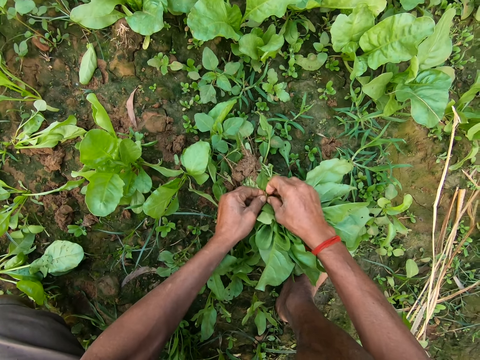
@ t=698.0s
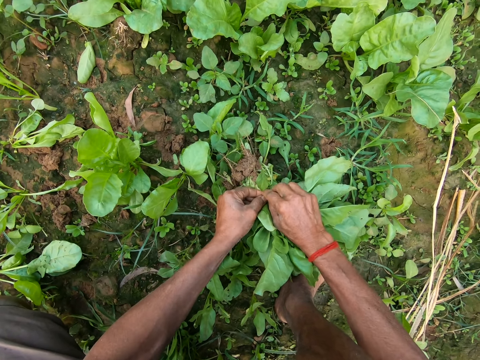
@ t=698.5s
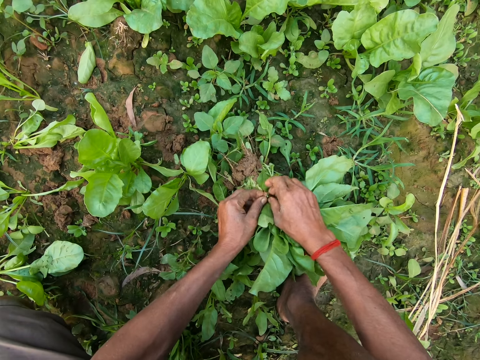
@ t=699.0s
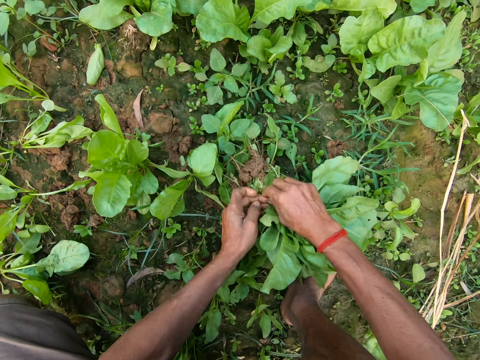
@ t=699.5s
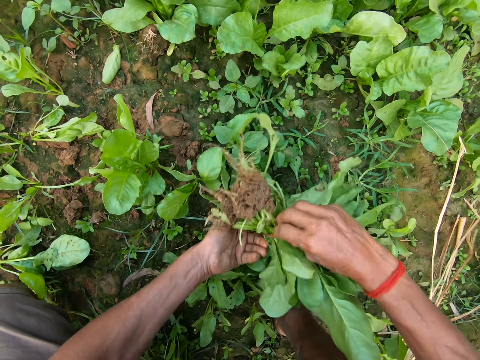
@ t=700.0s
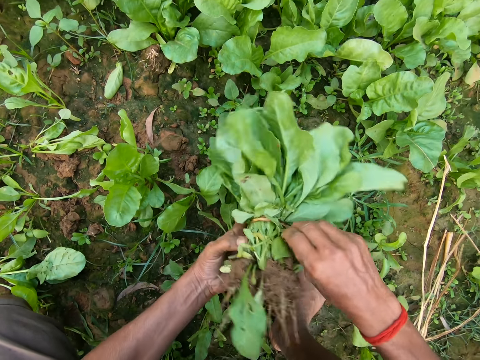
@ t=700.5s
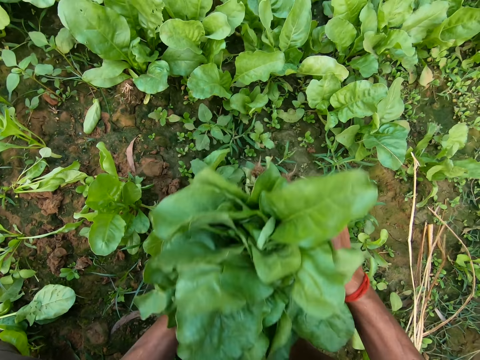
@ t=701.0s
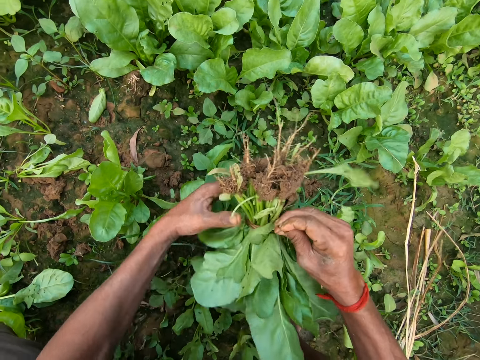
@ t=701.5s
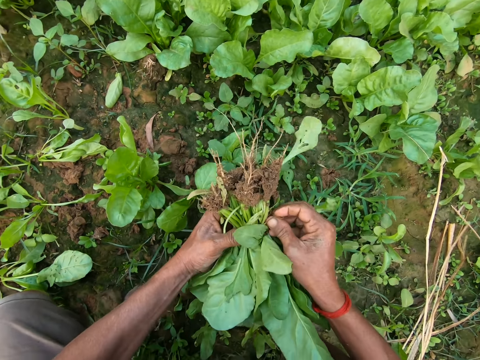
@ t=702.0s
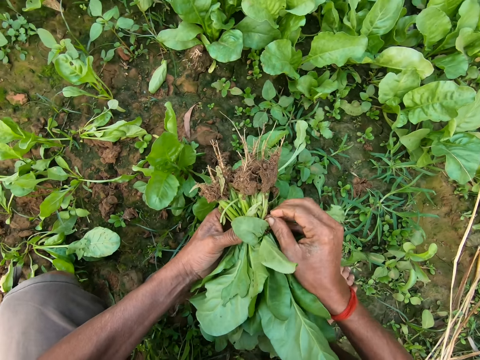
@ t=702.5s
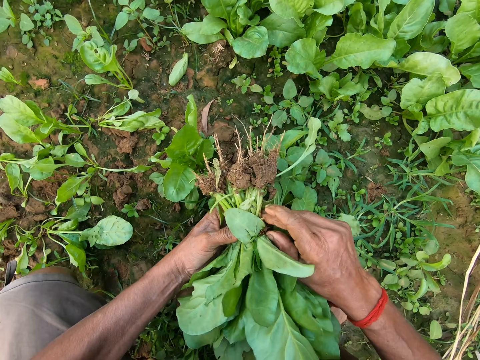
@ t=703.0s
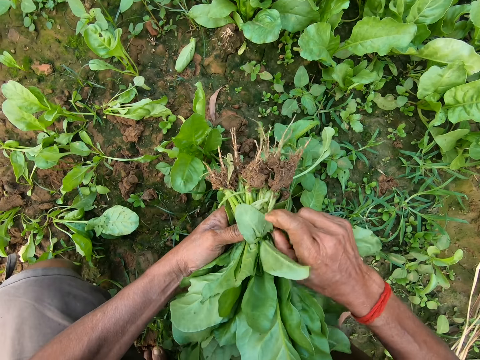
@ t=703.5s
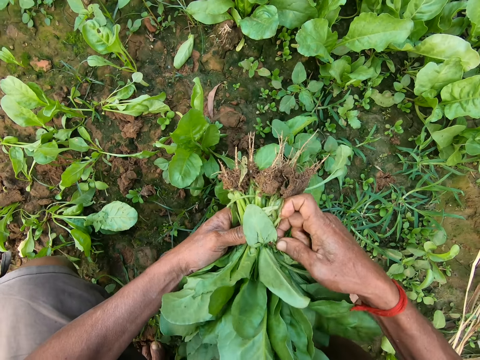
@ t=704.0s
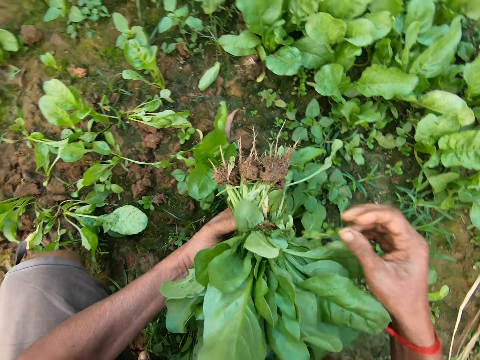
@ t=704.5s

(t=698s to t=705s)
The camera wearer turns the green vegetables with both hands. They pick the kales. They tie the rope.

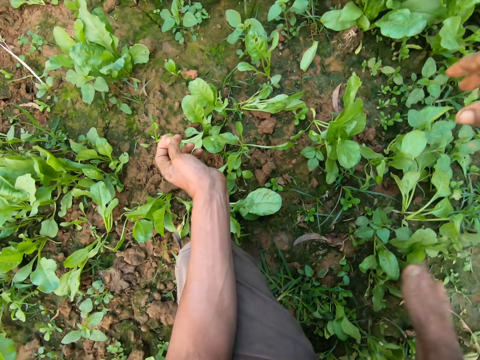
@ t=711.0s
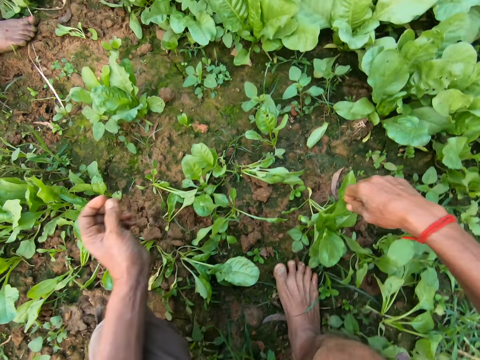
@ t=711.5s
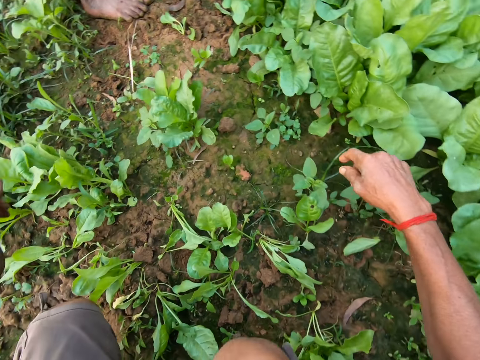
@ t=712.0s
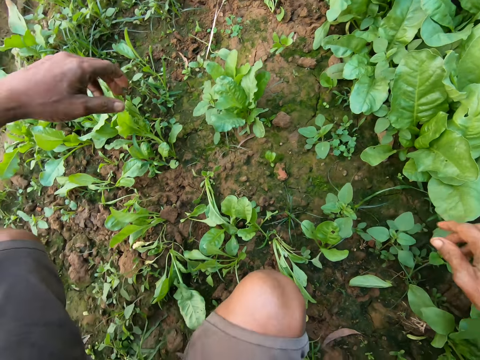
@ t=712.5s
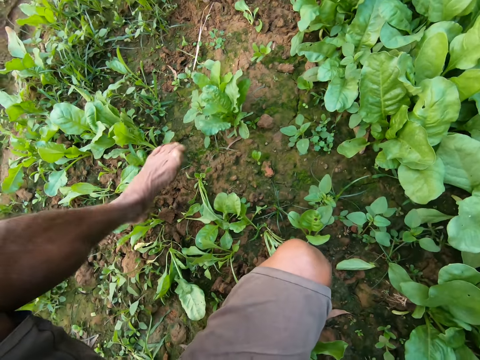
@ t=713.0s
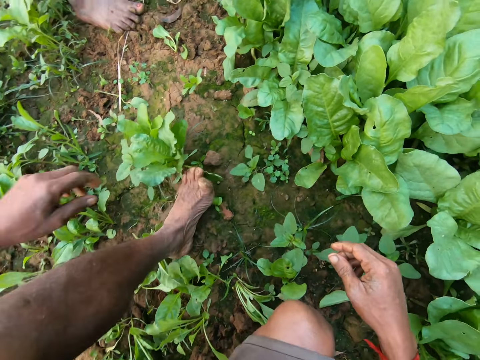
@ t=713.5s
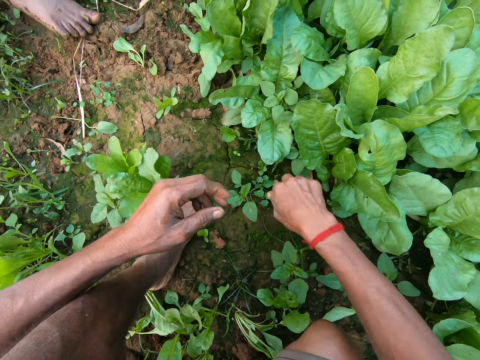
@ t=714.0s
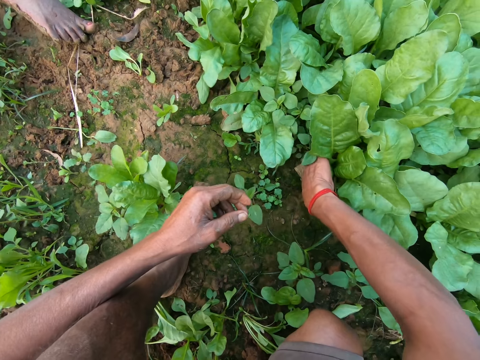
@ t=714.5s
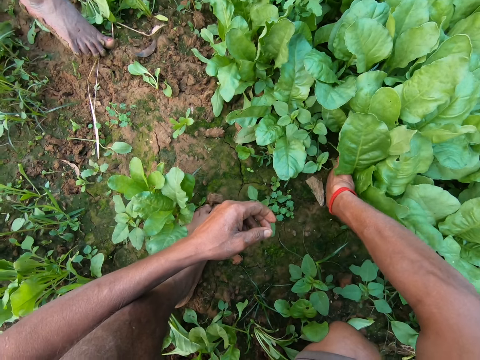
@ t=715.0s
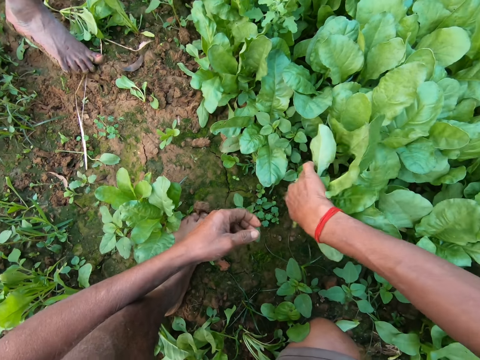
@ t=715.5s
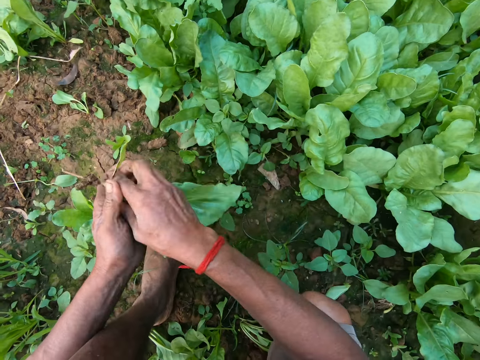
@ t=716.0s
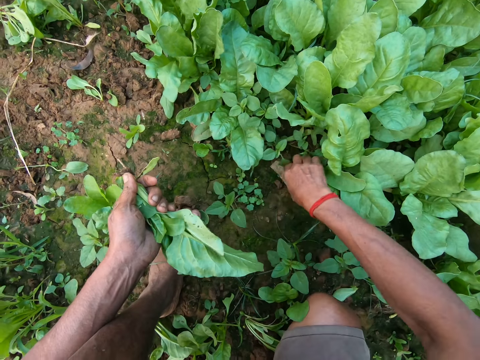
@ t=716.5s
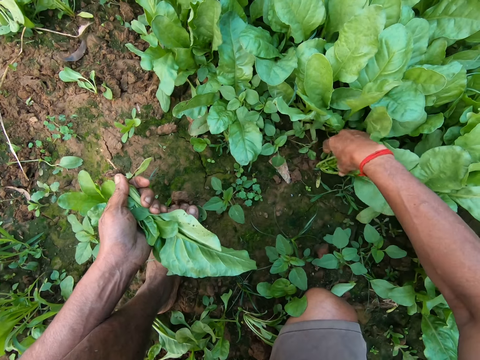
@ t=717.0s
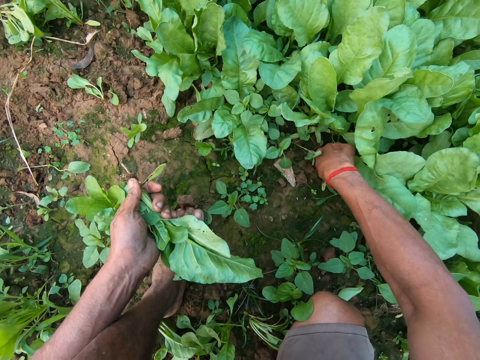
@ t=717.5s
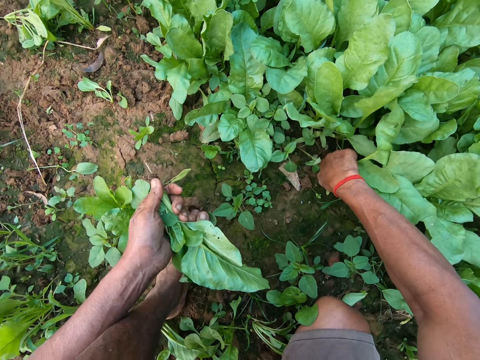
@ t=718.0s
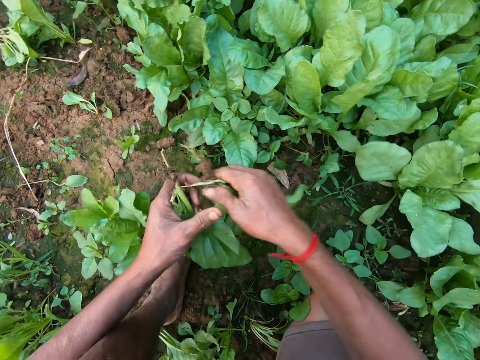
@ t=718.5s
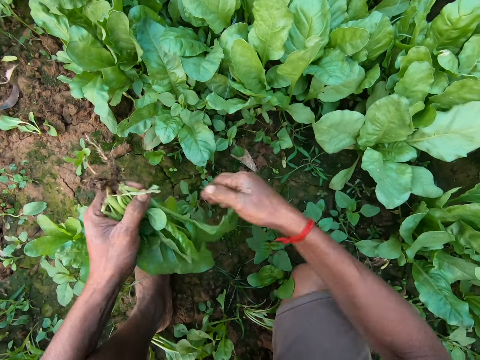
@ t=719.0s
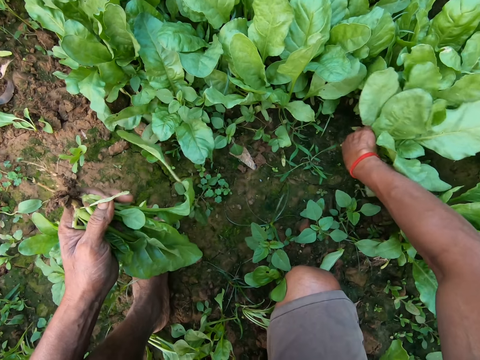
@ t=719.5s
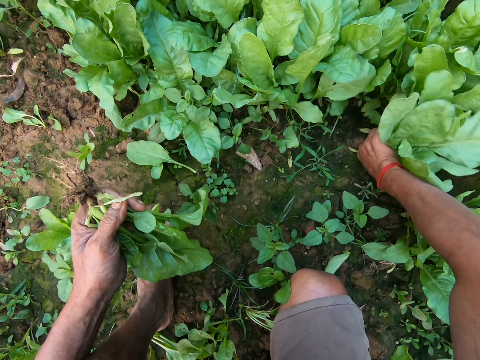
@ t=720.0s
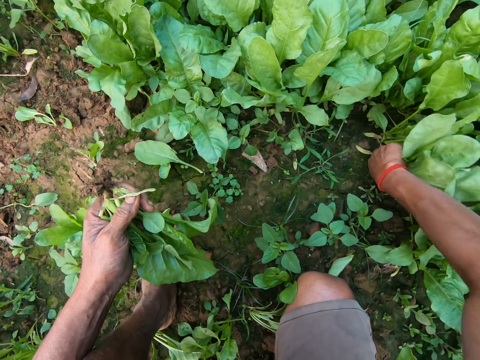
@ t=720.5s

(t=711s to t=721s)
The camera wearer moves the leg. He uproots a green vegetable from the ground with his right hand. He passes the green vegetable from his right hand to his left hand. He uproots a green vegetable from the ground with his right hand. He passes the green vegetable from his right hand to his left hand. He uproots a green vegetable from the ground with his right hand.

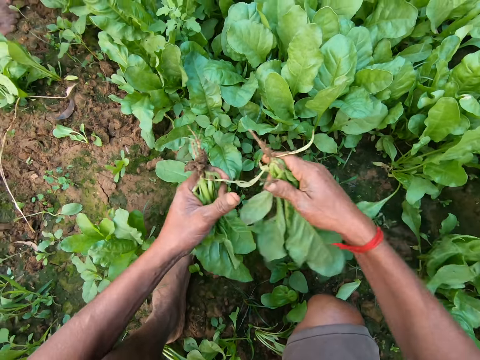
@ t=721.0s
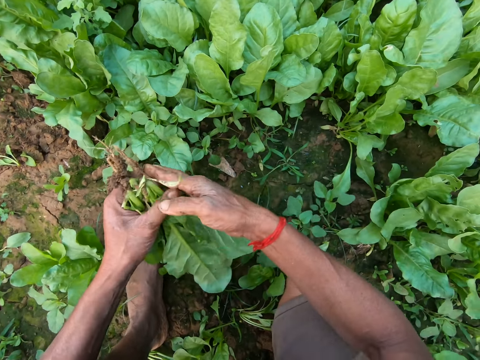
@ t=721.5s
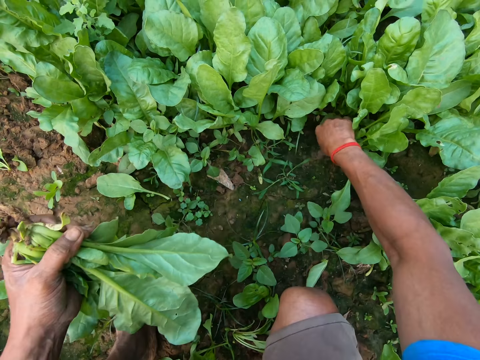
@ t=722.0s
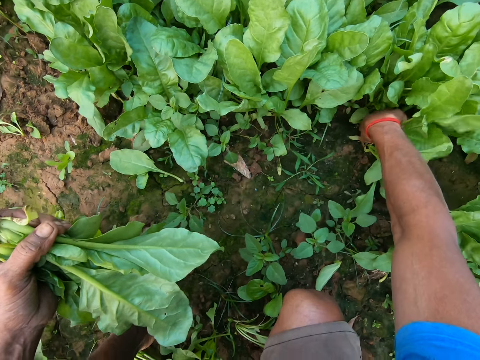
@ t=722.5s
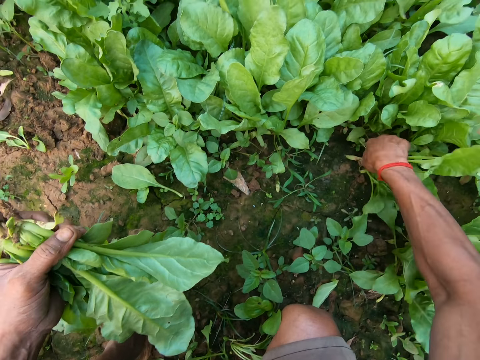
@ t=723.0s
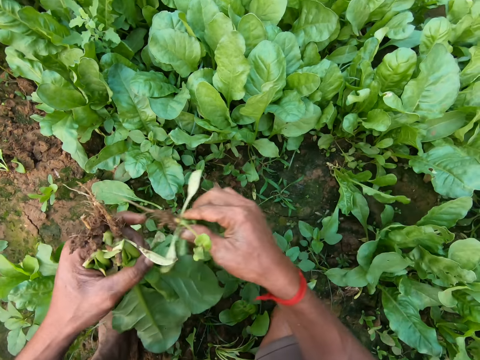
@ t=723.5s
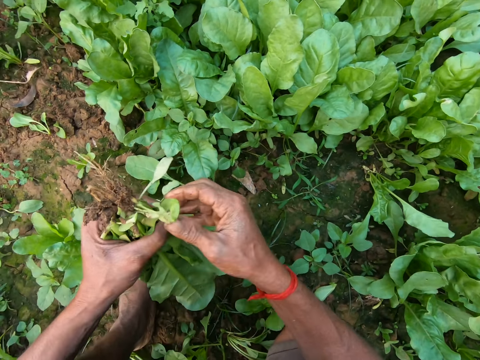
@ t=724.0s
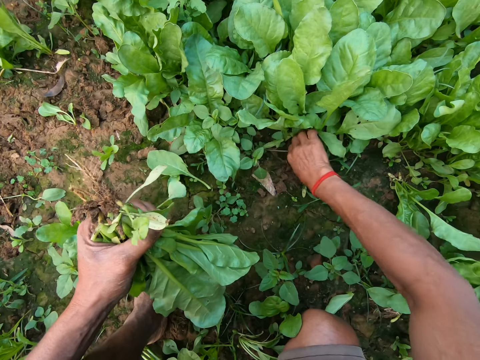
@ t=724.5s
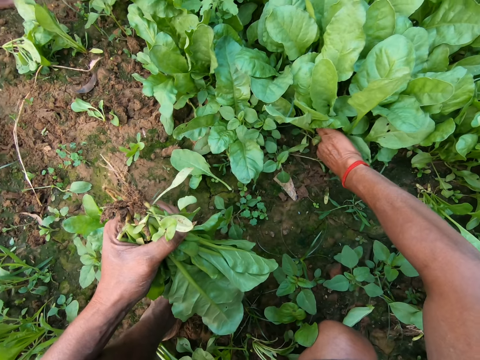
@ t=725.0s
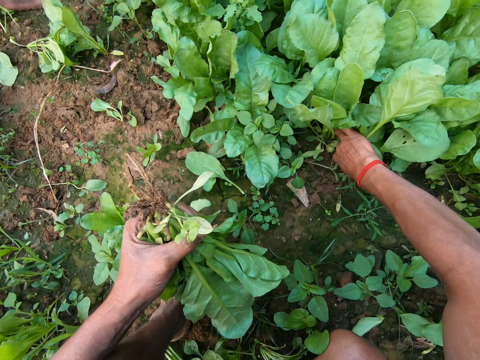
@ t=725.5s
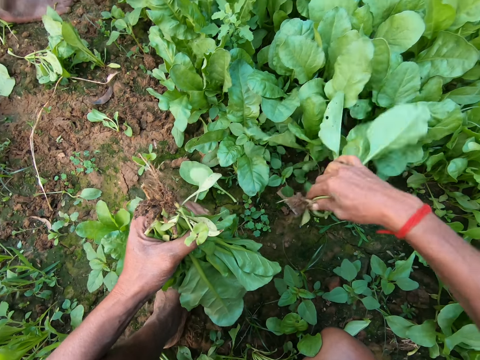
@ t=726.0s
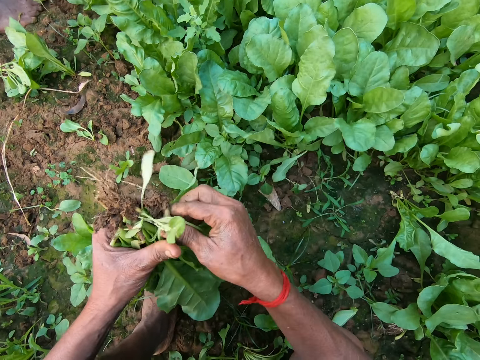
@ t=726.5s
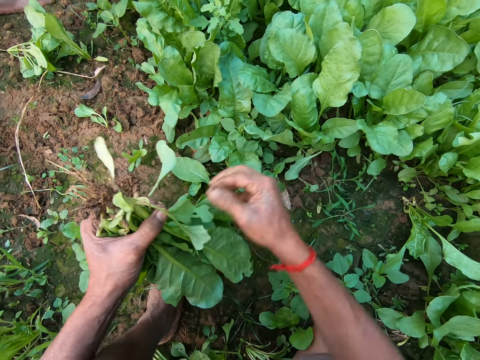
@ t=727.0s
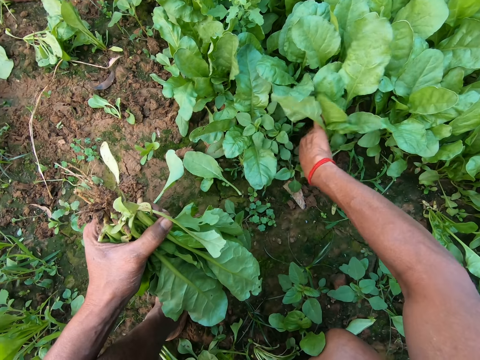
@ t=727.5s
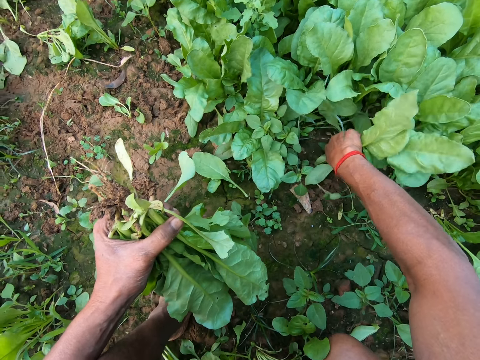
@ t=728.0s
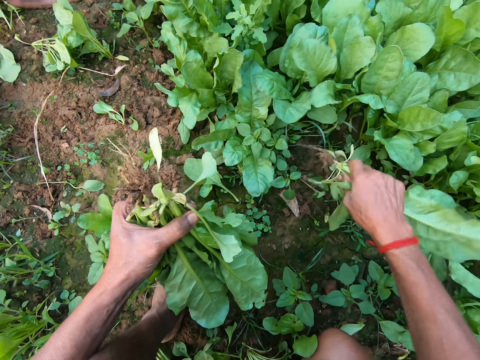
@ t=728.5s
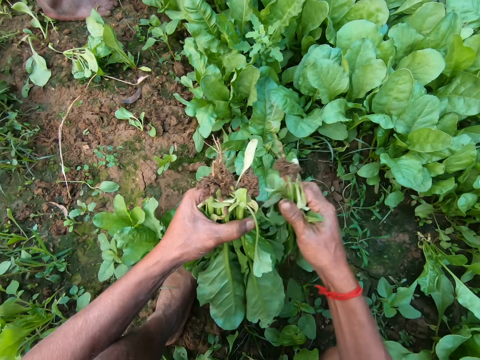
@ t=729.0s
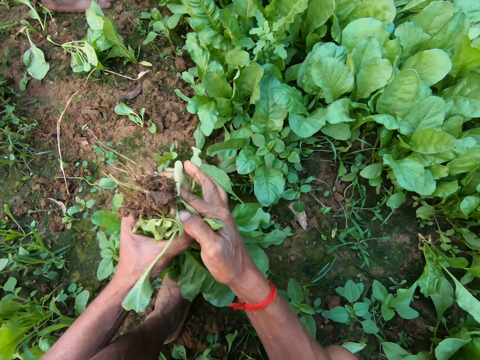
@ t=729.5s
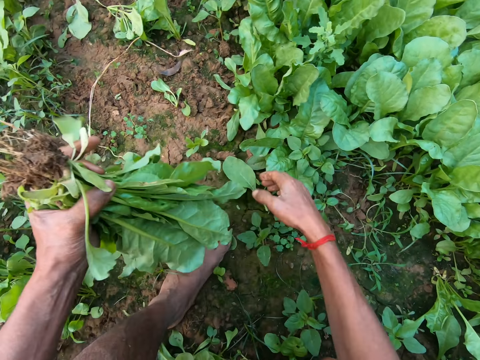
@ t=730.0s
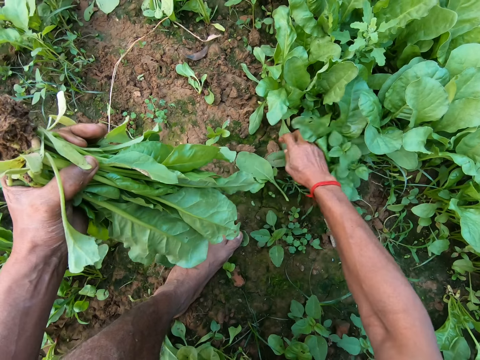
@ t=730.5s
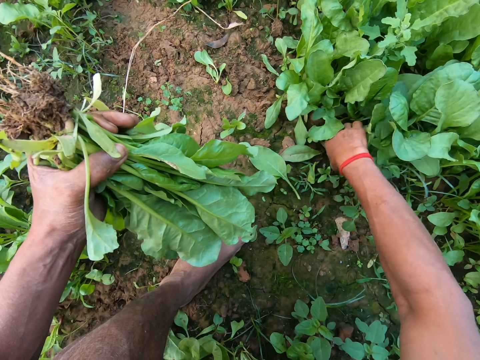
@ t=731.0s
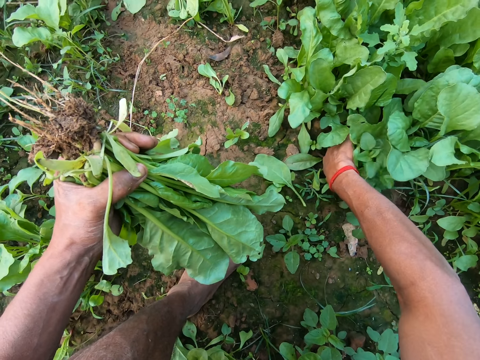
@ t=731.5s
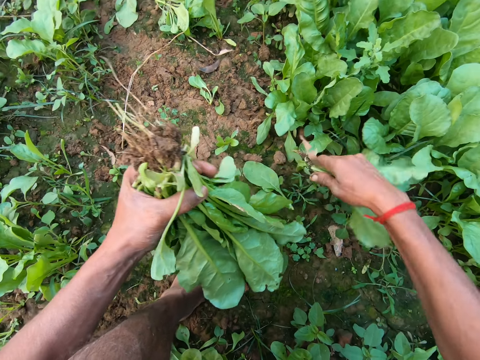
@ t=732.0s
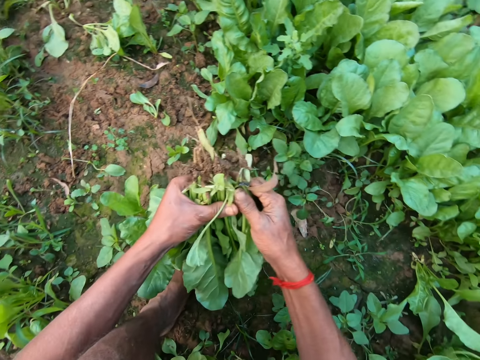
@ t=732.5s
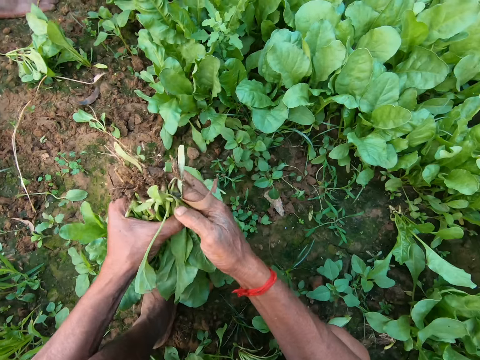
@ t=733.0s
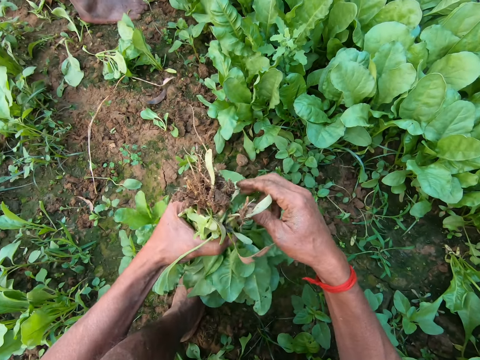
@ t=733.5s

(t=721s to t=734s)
The camera wearer passes the green vegetable from his right hand to his left hand. He uproots a green vegetable from the ground with his right hand. He passes the green vegetable from his right hand to his left hand. He uproots a green vegetable from the ground with his right hand. He passes the green vegetable from his right hand to his left hand. He uproots a green vegetable from the ground with his right hand. He passes the green vegetable from his right hand to his left hand. He uproots a green vegetable from the ground with his right hand. He passes the green vegetable from his right hand to his left hand.
